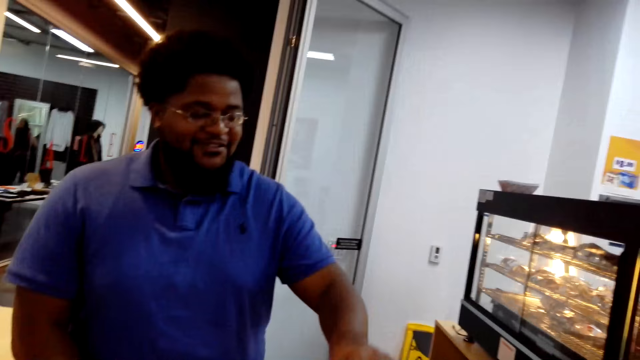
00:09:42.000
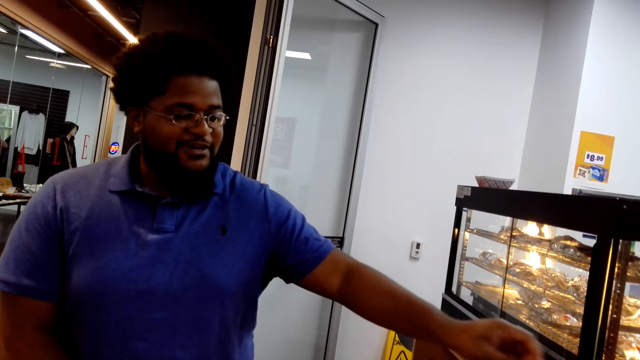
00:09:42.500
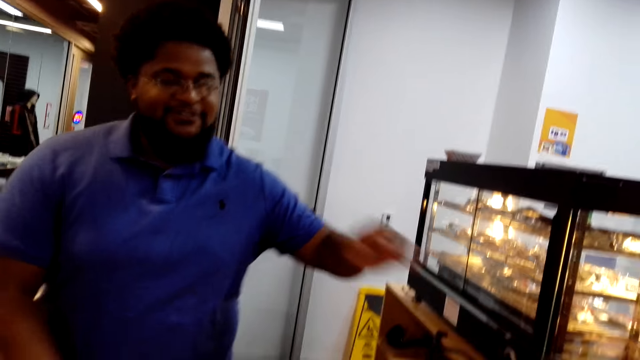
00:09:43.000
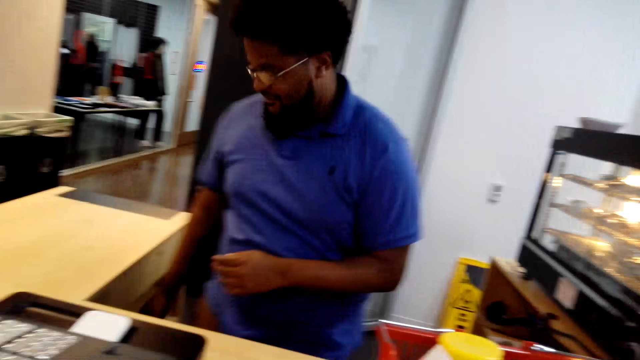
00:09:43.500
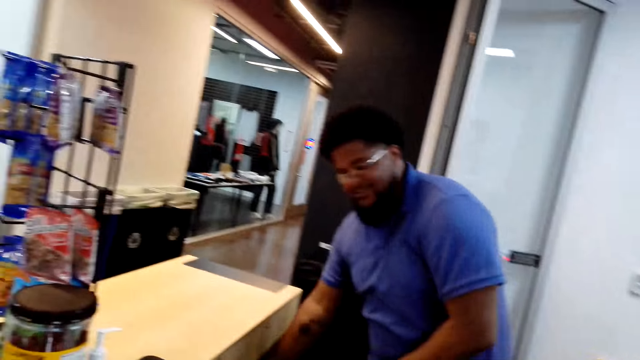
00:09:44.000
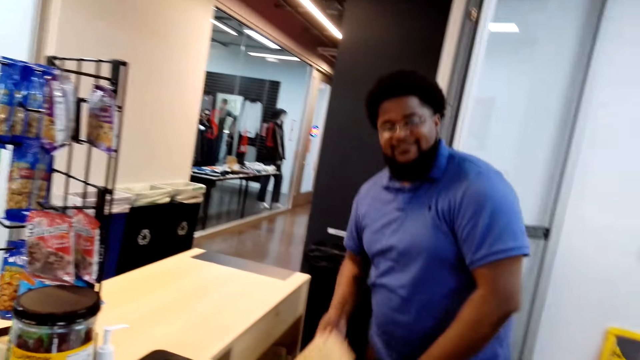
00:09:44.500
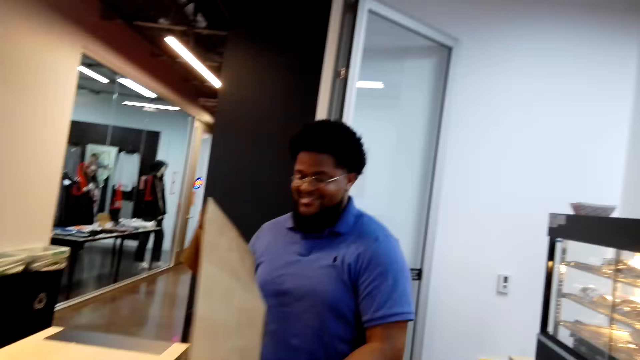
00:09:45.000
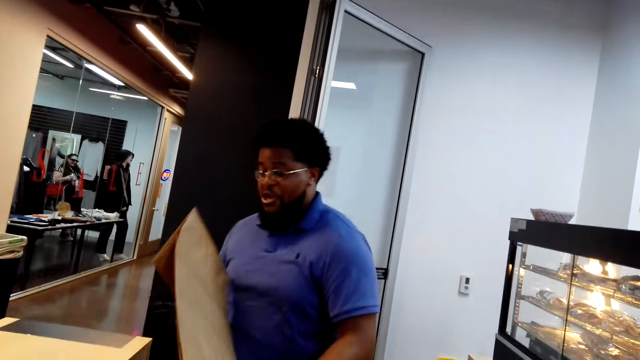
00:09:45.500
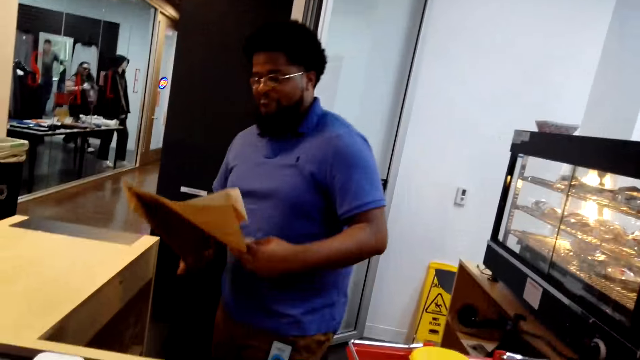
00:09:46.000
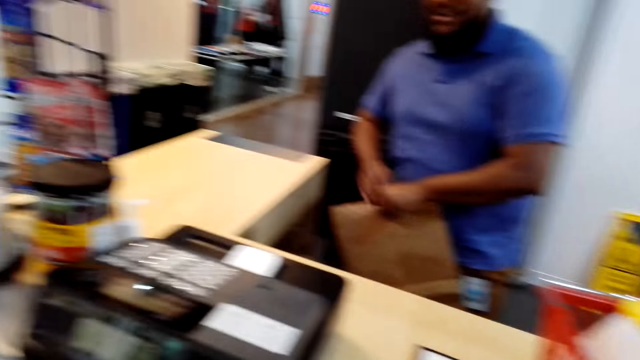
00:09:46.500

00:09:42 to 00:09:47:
The camera wearer places the shopping basket on the counter. A man holds a book. He touches something. He picks up a paper and brings out a paper bag from under the counter.

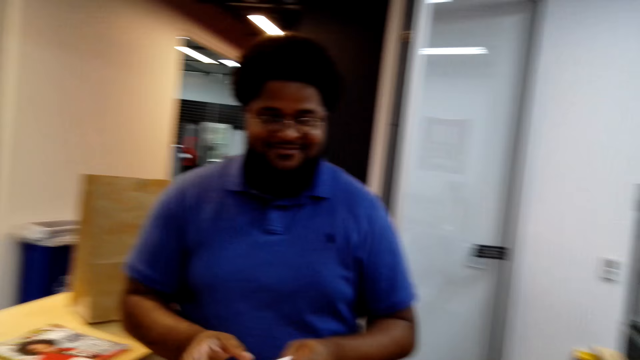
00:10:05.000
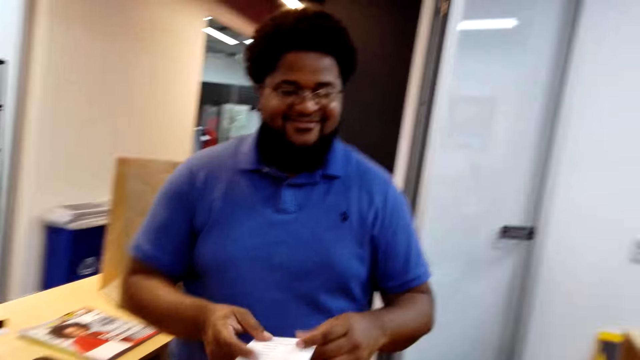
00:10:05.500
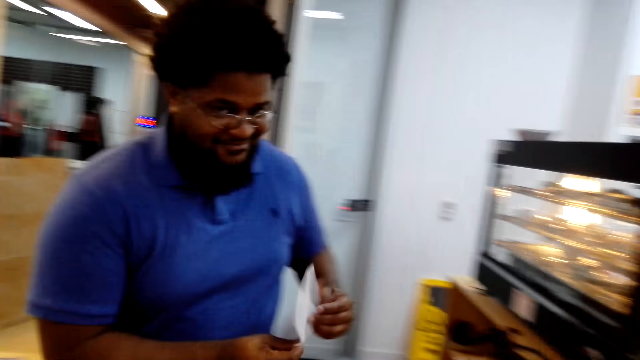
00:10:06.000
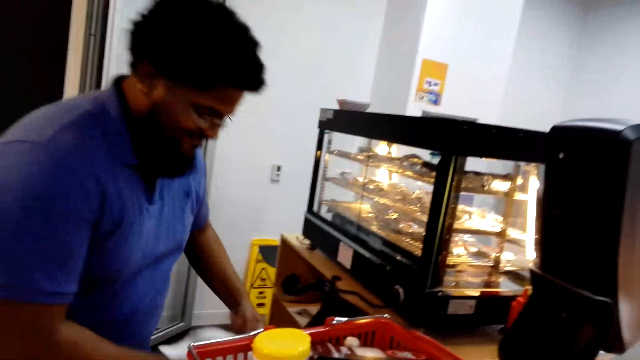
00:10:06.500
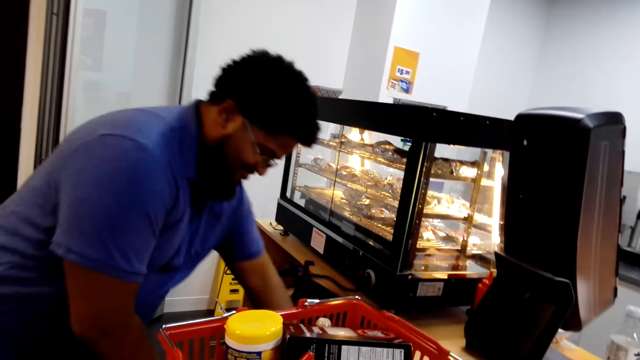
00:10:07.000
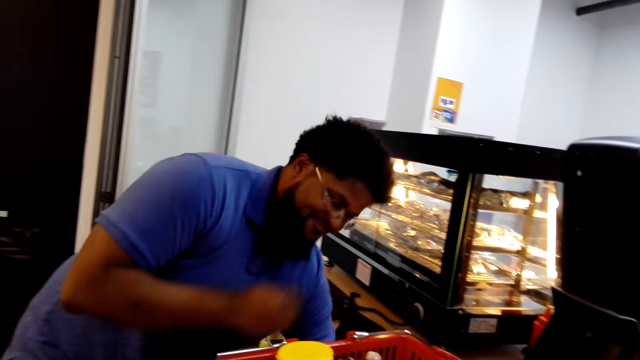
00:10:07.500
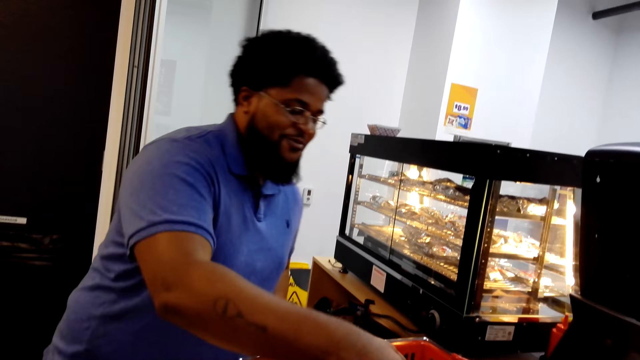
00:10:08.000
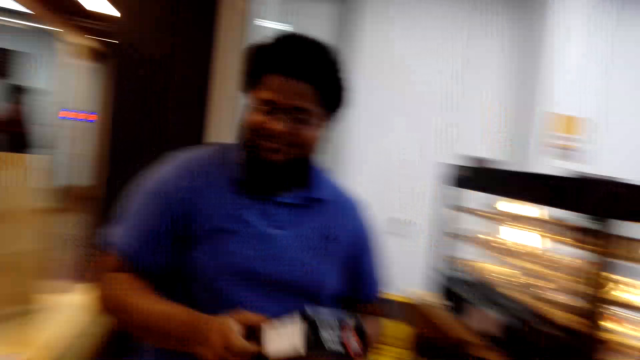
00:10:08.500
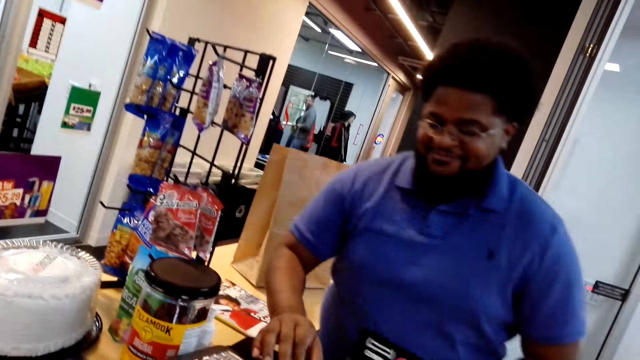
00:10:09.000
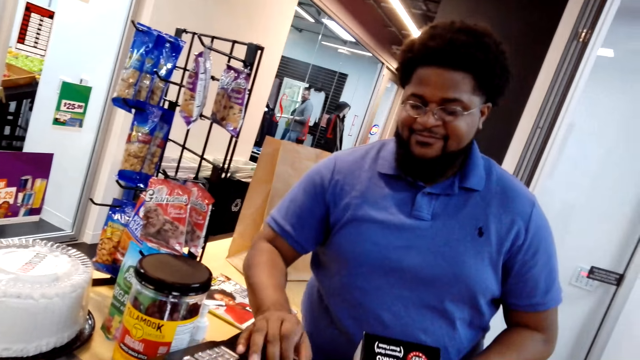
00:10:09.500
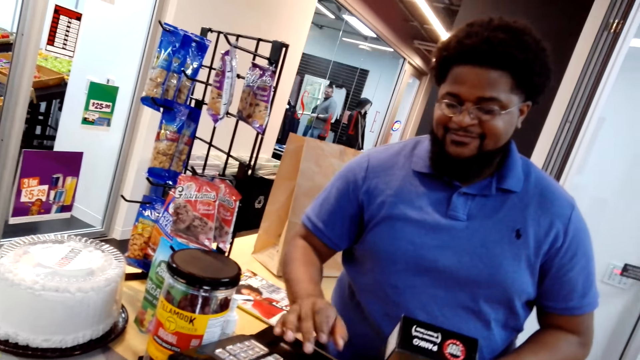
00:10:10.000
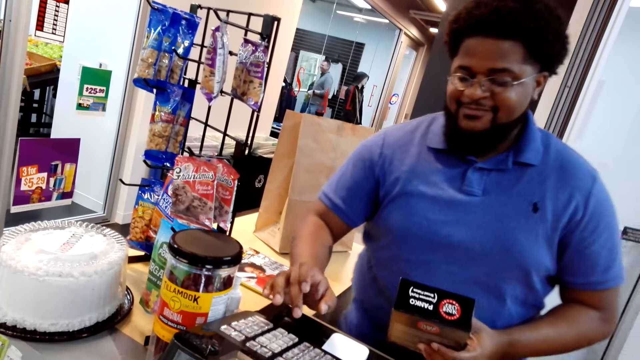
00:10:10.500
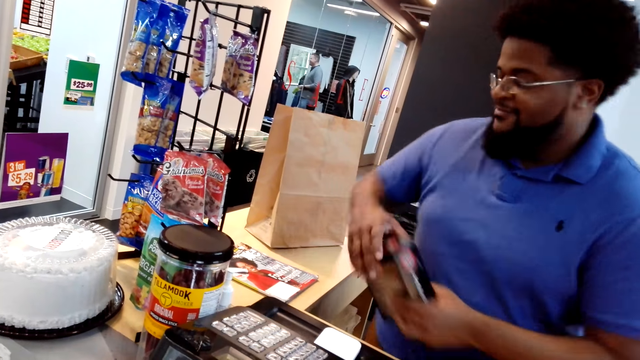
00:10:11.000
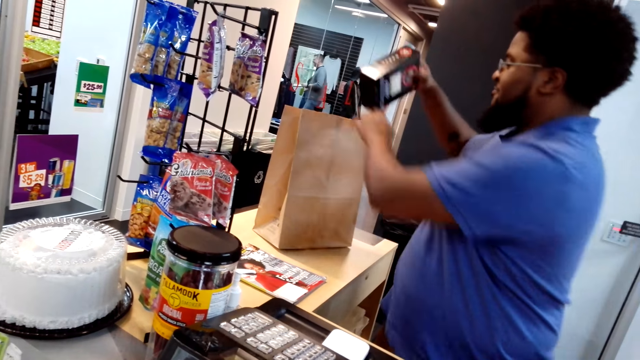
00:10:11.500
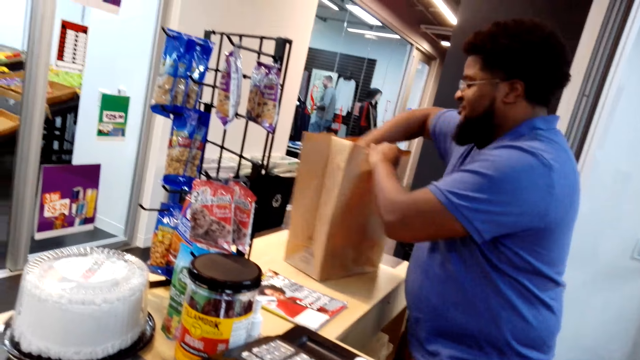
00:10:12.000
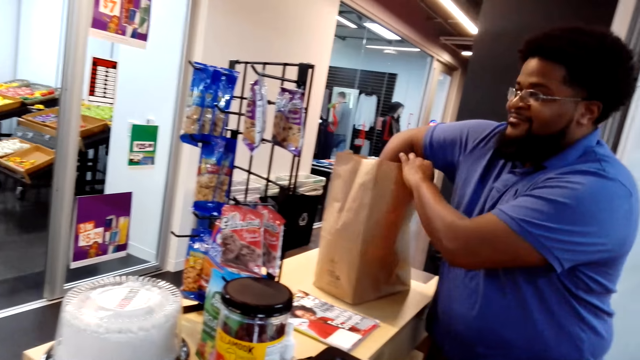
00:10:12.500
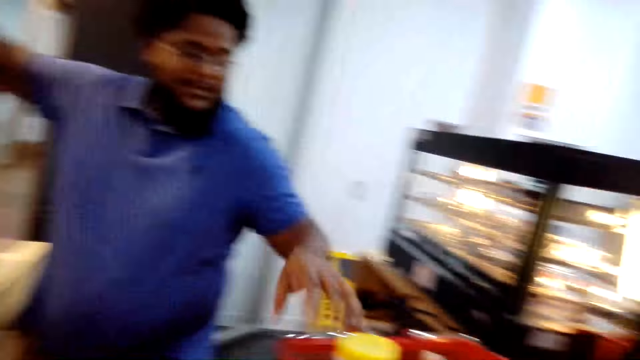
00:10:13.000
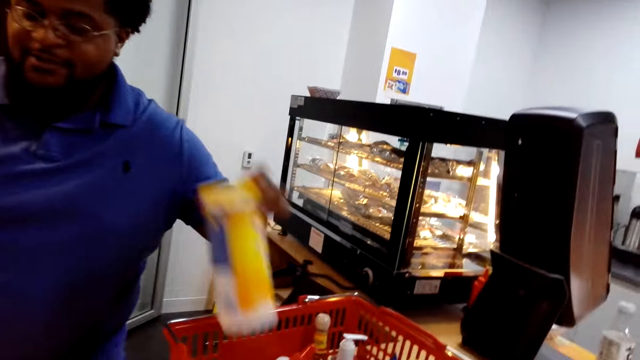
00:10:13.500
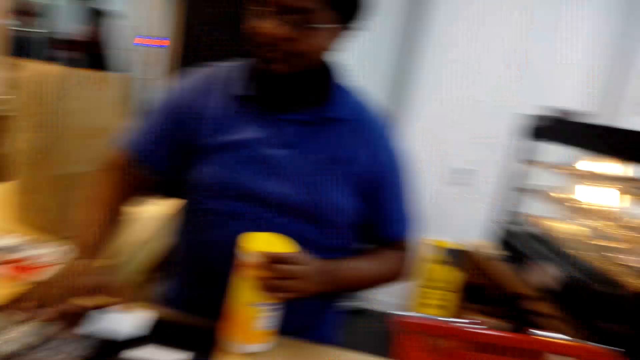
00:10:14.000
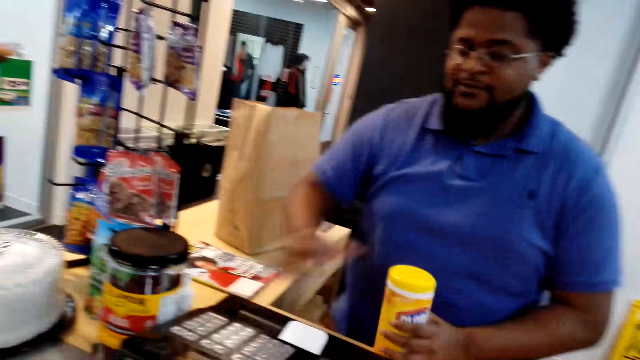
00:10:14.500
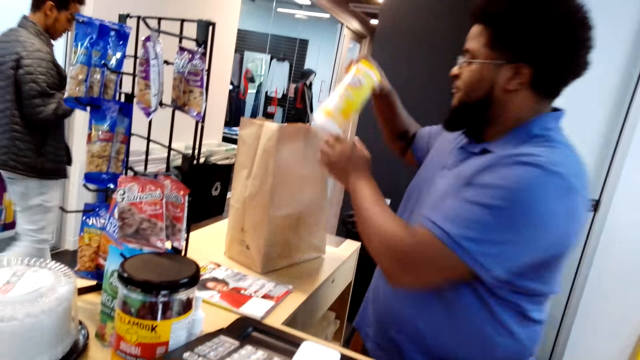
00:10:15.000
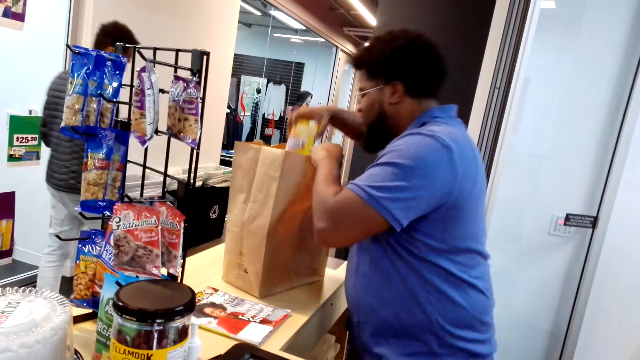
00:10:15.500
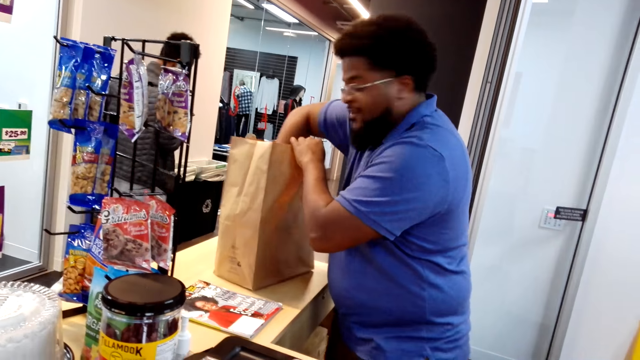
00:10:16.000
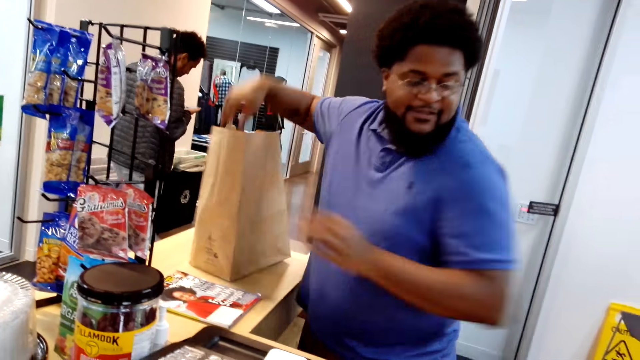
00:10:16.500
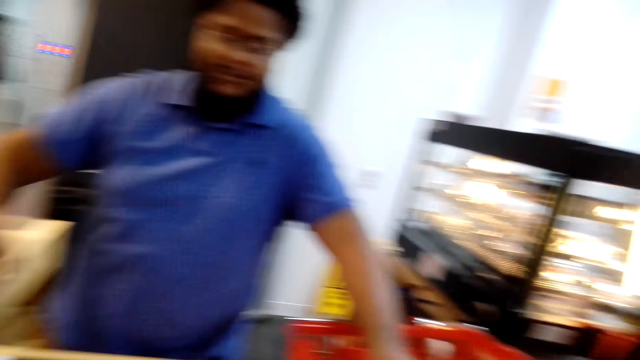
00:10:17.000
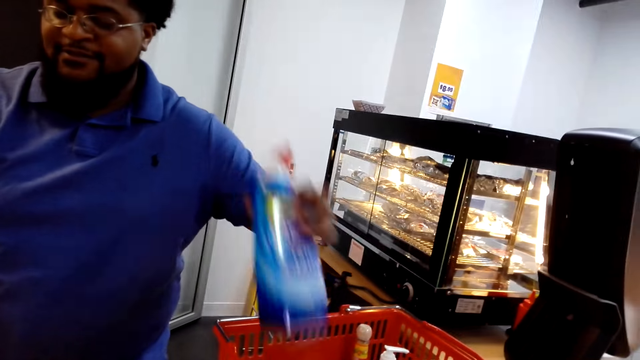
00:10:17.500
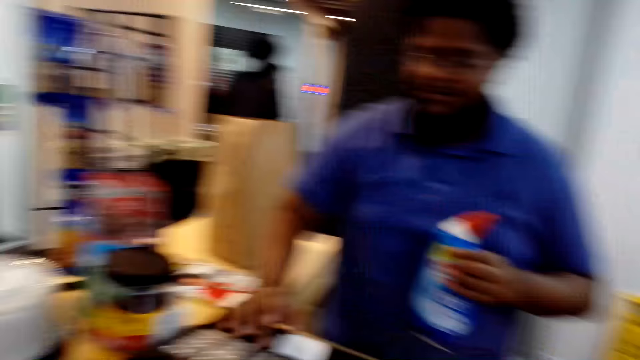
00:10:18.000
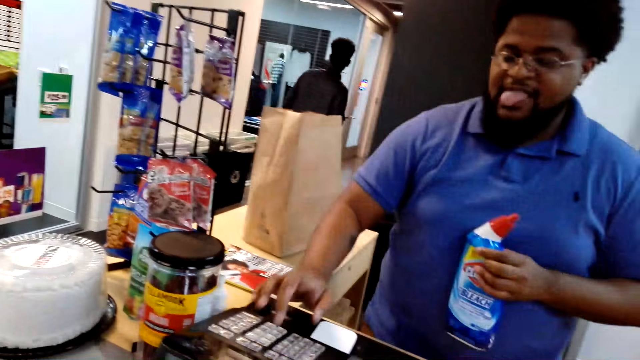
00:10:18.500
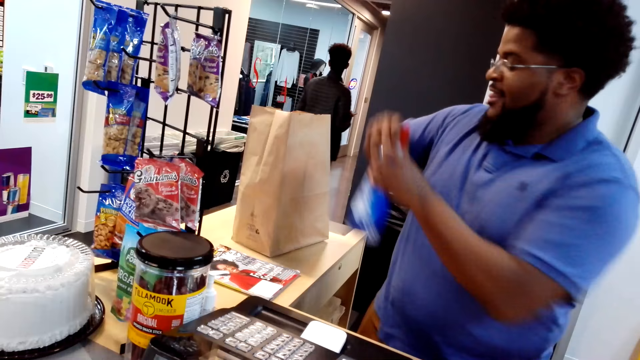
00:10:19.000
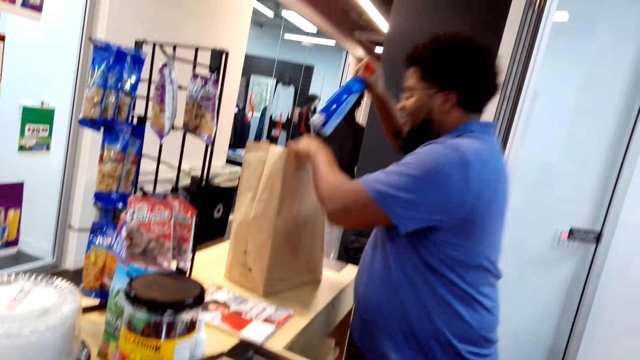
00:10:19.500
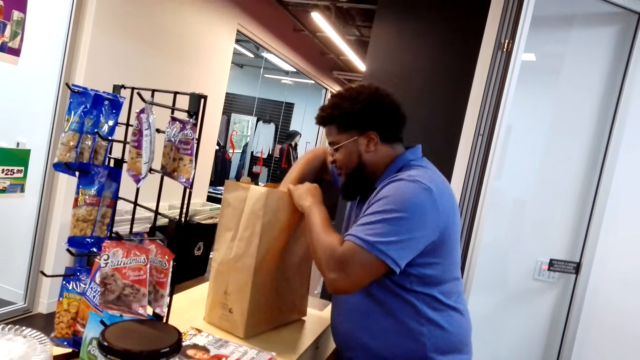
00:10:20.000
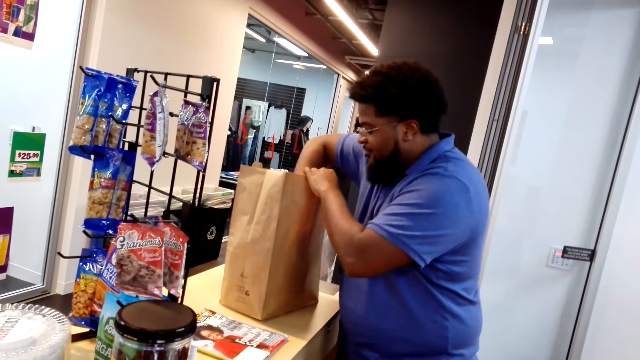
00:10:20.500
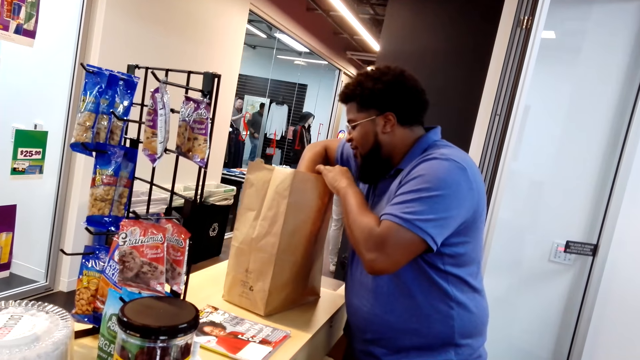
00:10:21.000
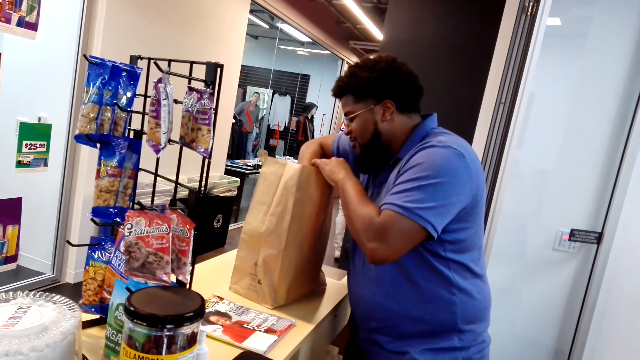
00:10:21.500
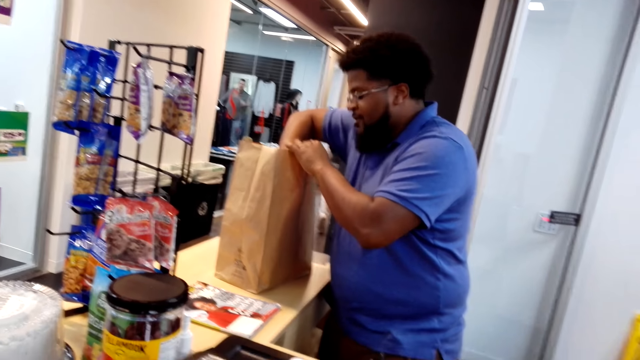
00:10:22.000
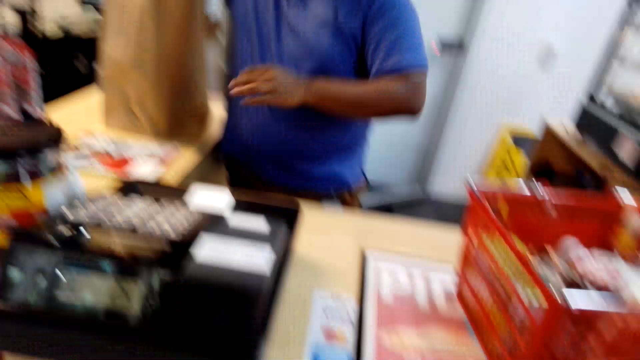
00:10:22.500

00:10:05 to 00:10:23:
A man puts the shopping list away. He picks up a product, registers the product on a barcode machine, and does the sum for the shopping. He places the product in a paper bag. He picks up a product, does the sum for the shopping, registers the product on the barcode machine, and places the product in the paper bag. He picks up a product from the basket, does the sum for the shopping, registers the product on the barcode machine, and places the product in the paper bag.
